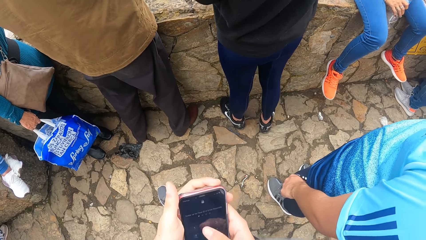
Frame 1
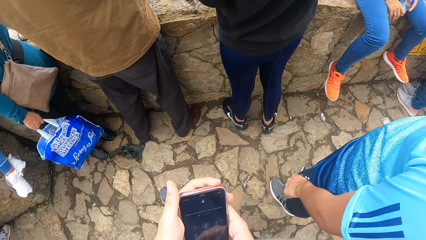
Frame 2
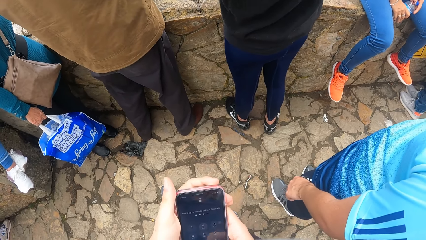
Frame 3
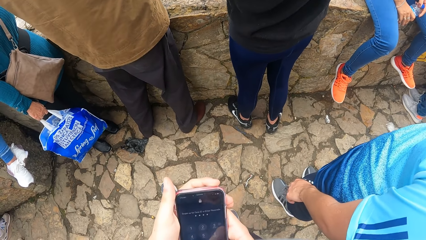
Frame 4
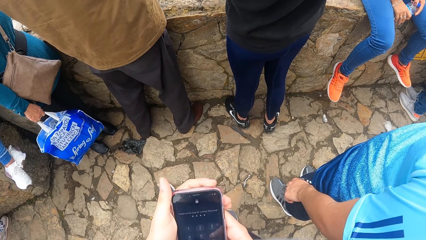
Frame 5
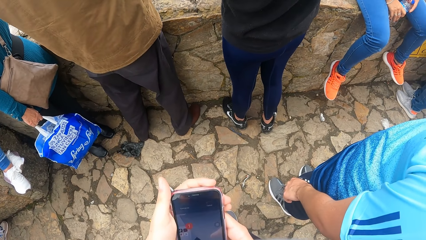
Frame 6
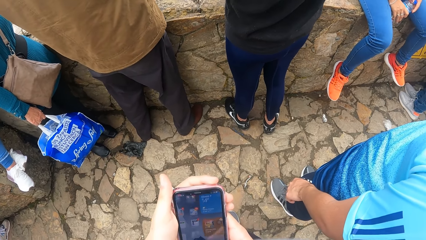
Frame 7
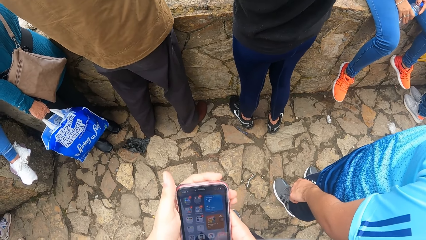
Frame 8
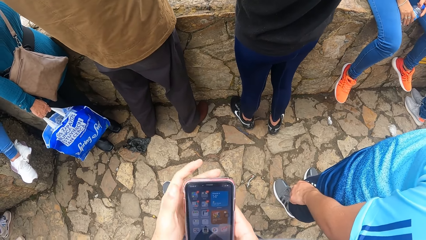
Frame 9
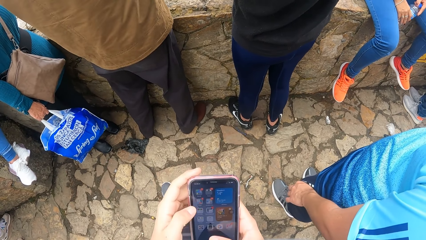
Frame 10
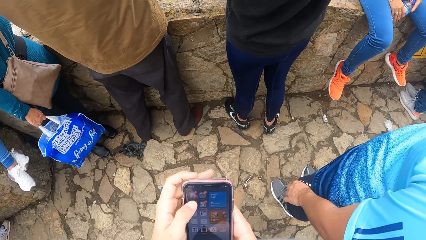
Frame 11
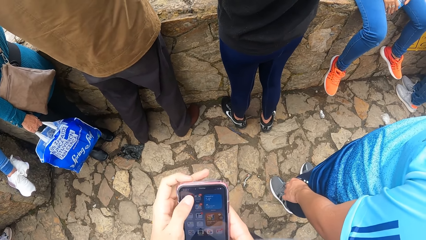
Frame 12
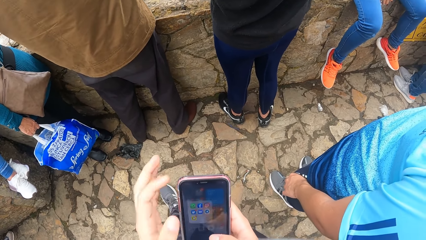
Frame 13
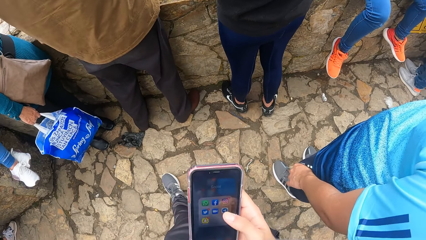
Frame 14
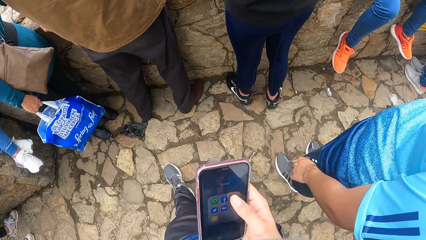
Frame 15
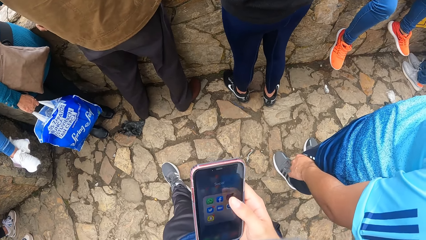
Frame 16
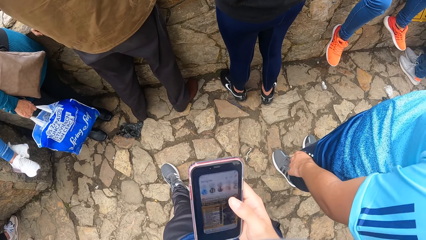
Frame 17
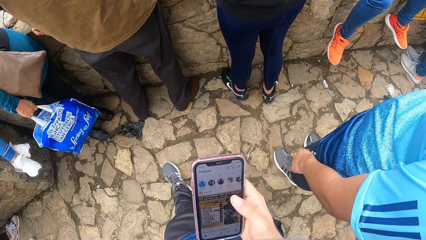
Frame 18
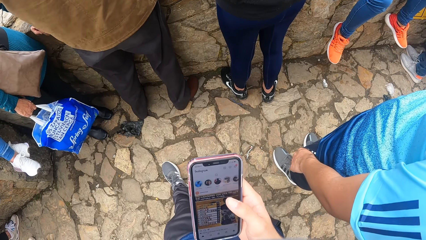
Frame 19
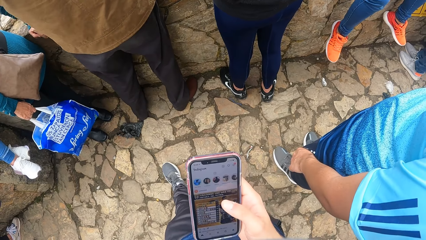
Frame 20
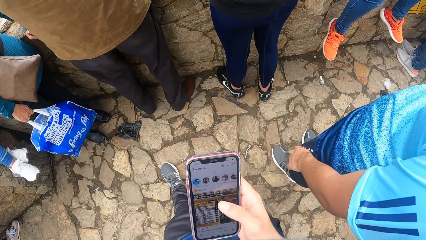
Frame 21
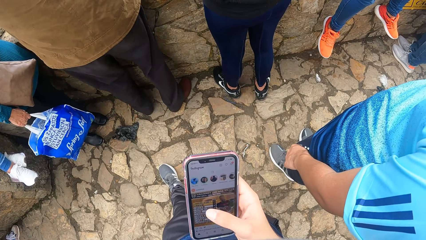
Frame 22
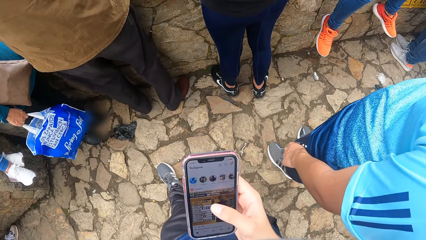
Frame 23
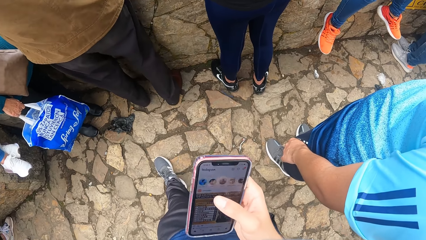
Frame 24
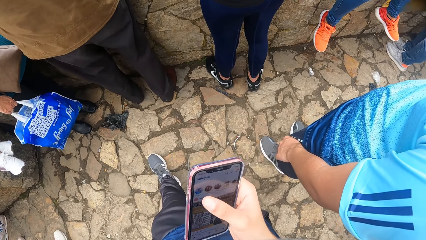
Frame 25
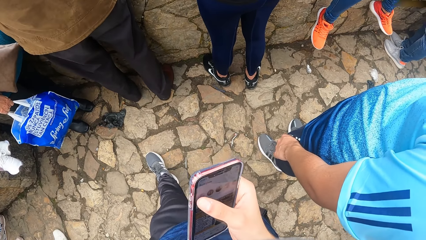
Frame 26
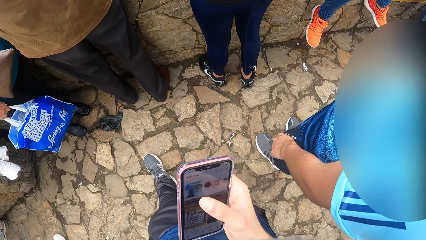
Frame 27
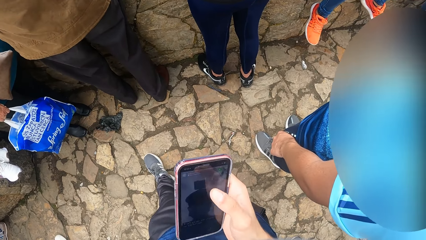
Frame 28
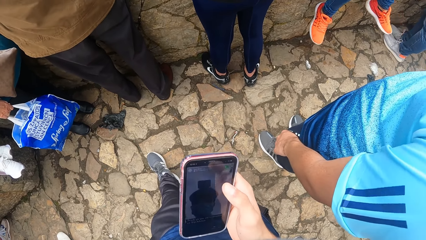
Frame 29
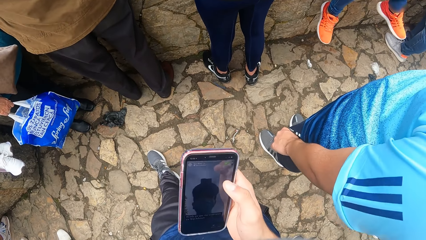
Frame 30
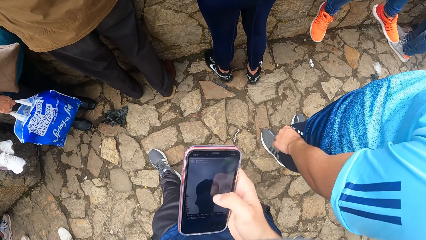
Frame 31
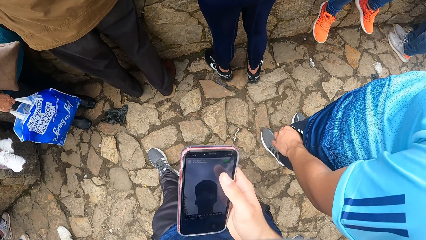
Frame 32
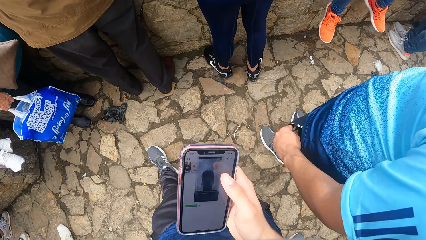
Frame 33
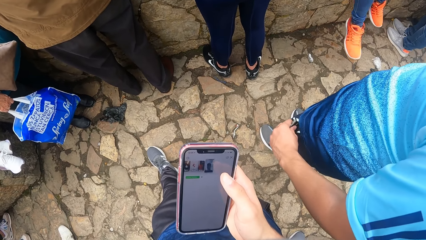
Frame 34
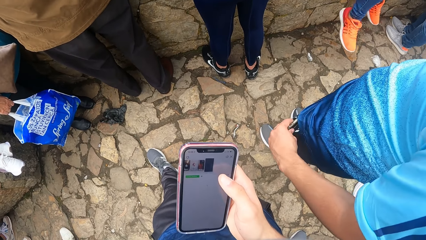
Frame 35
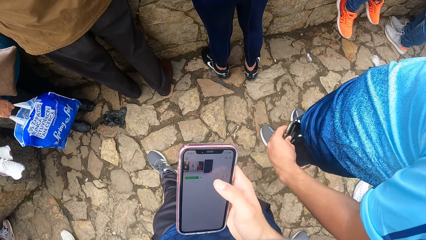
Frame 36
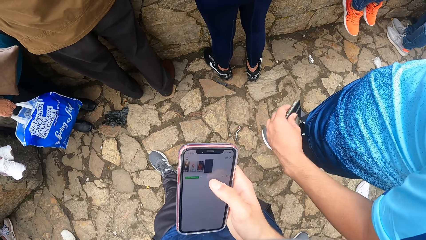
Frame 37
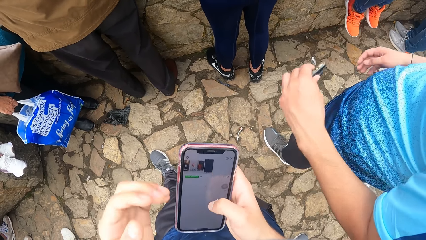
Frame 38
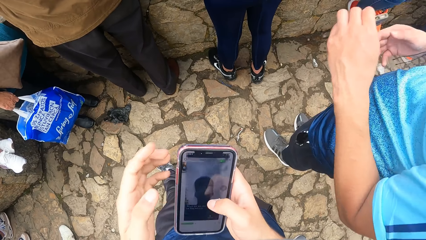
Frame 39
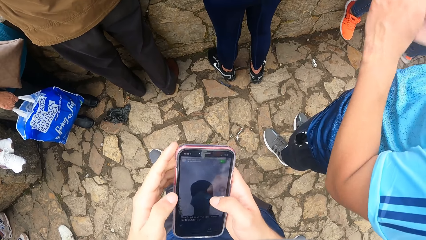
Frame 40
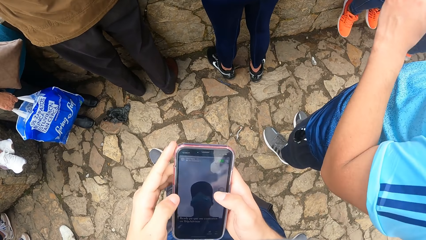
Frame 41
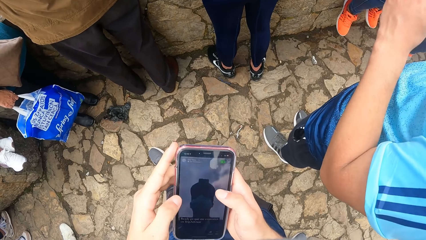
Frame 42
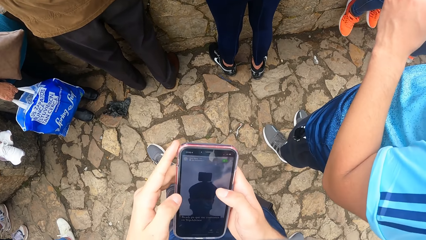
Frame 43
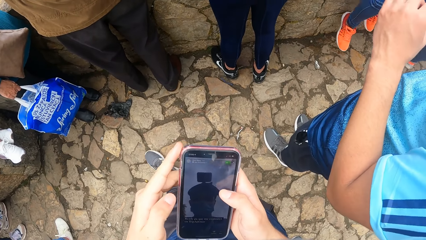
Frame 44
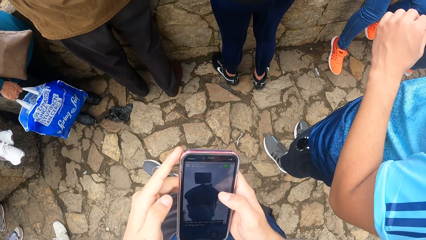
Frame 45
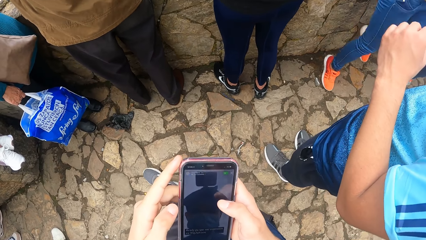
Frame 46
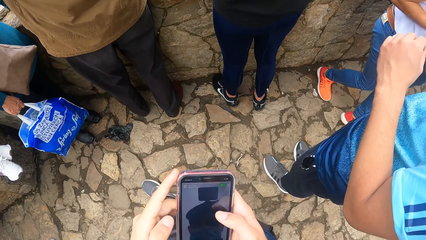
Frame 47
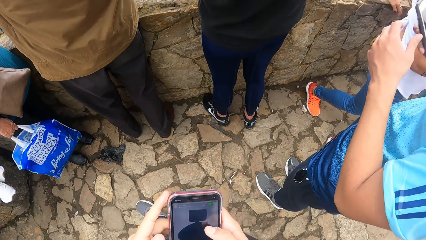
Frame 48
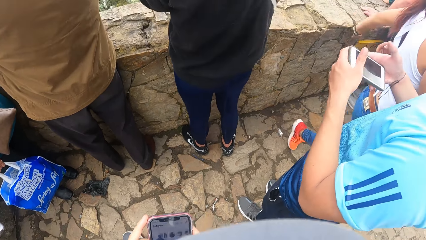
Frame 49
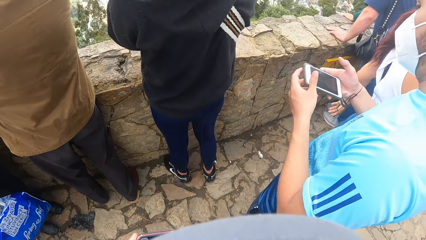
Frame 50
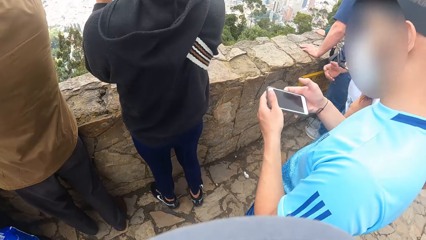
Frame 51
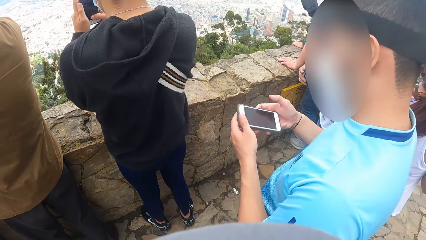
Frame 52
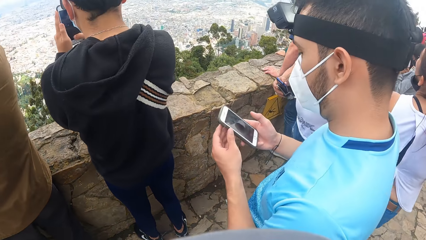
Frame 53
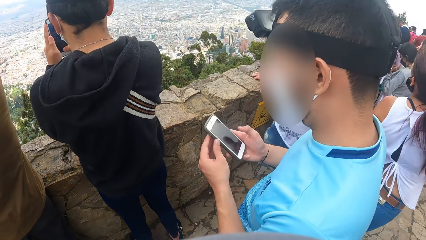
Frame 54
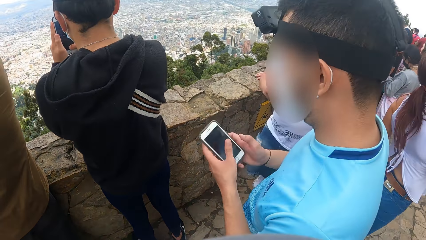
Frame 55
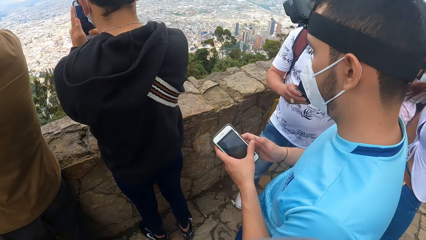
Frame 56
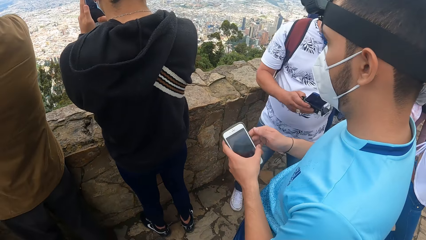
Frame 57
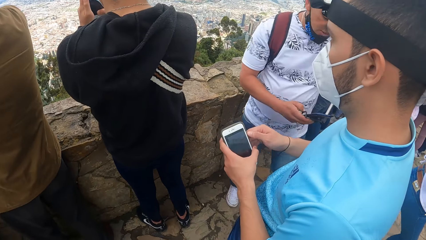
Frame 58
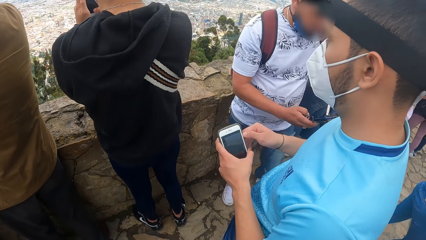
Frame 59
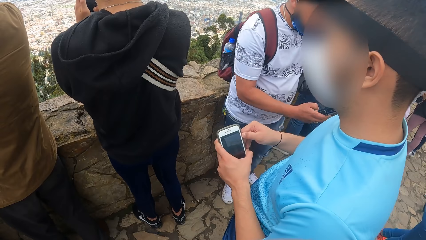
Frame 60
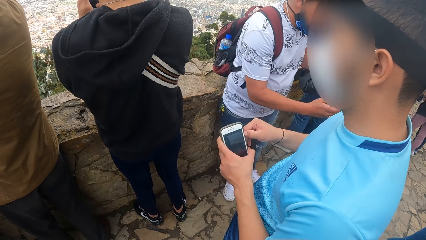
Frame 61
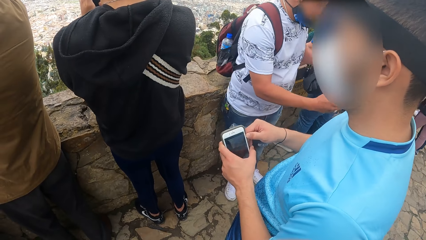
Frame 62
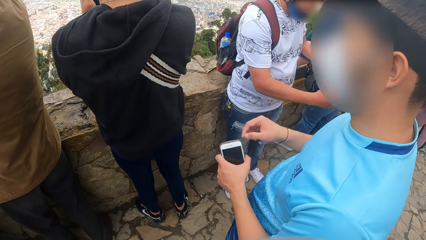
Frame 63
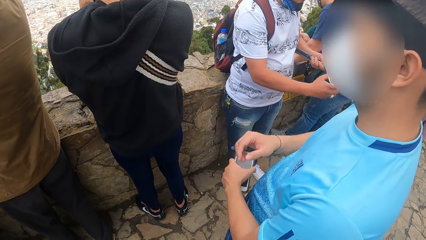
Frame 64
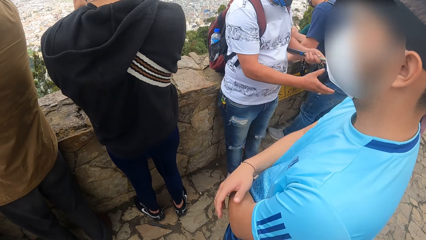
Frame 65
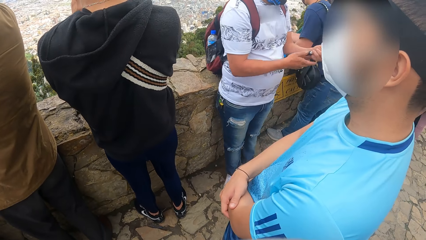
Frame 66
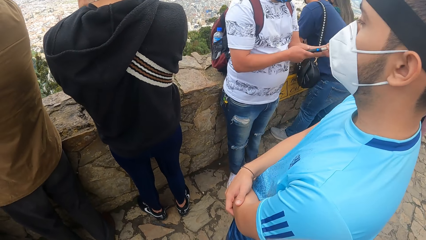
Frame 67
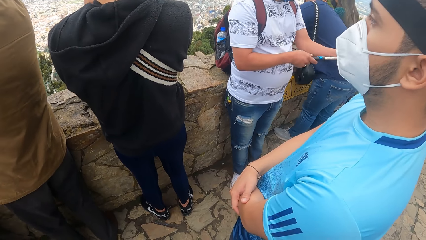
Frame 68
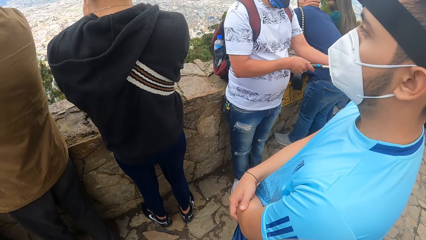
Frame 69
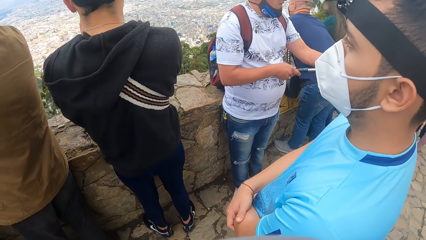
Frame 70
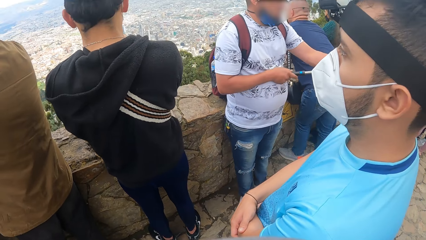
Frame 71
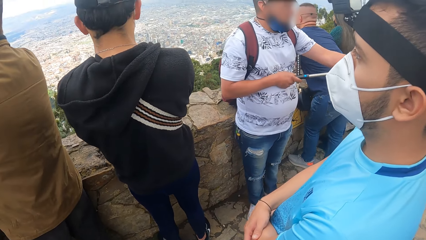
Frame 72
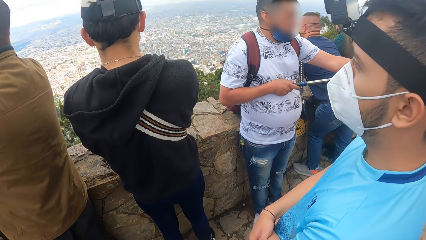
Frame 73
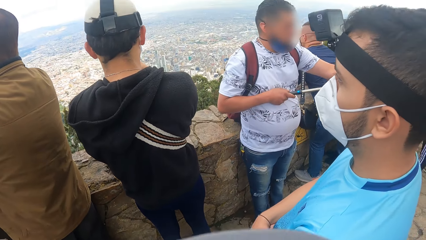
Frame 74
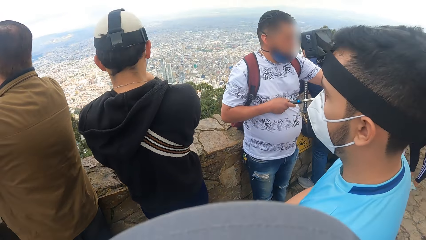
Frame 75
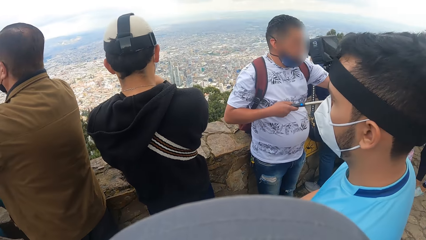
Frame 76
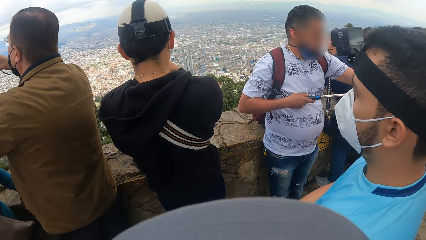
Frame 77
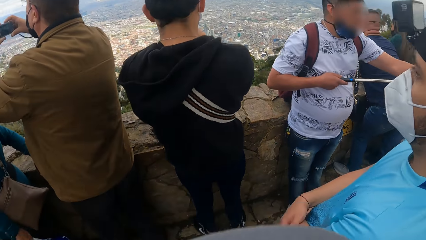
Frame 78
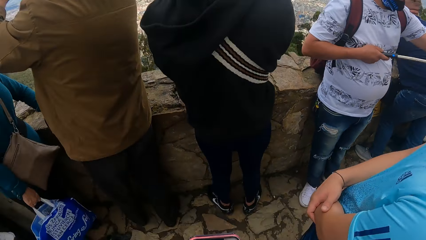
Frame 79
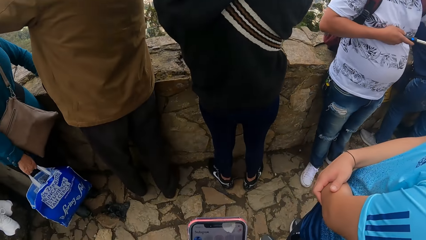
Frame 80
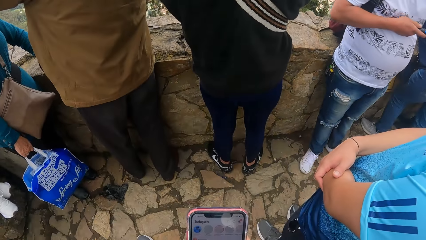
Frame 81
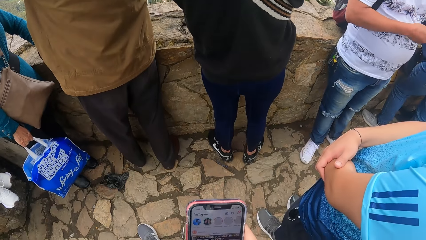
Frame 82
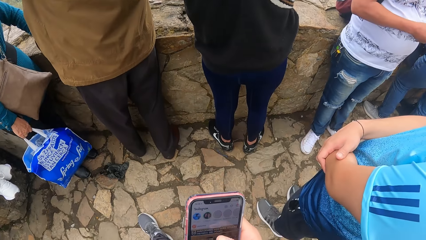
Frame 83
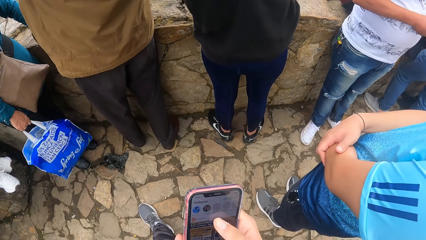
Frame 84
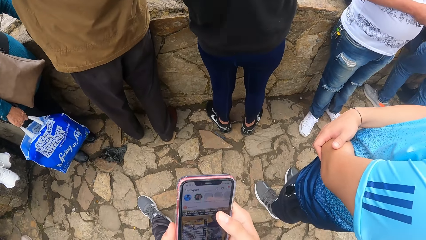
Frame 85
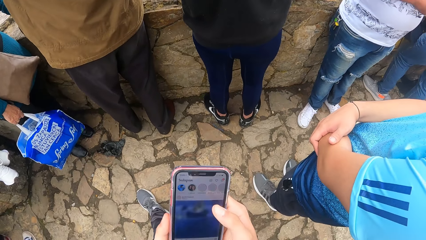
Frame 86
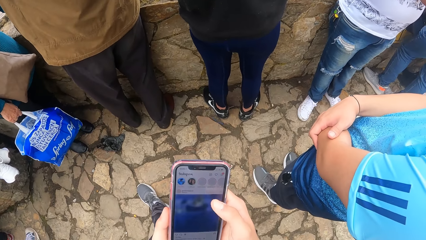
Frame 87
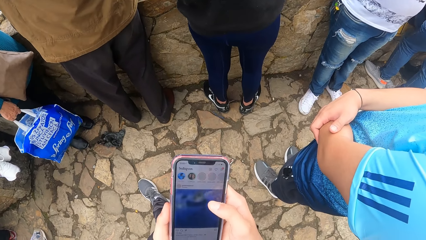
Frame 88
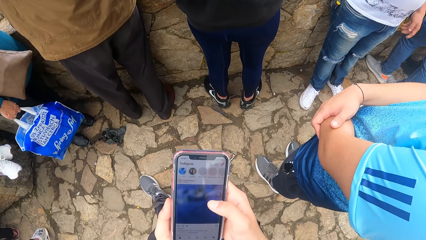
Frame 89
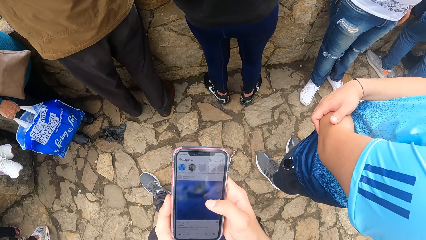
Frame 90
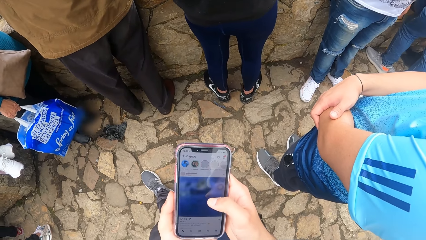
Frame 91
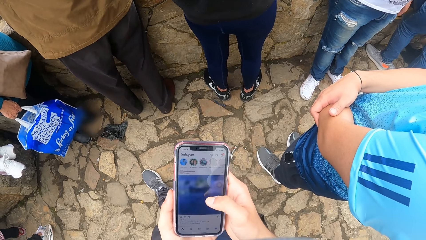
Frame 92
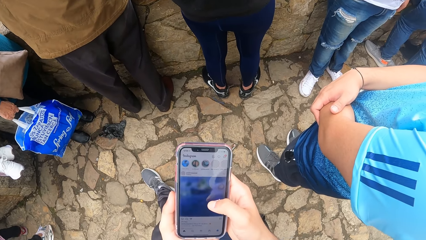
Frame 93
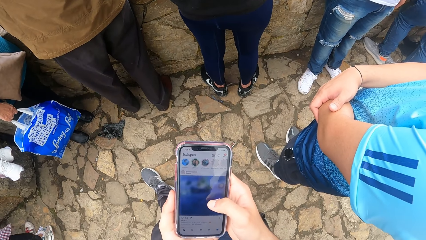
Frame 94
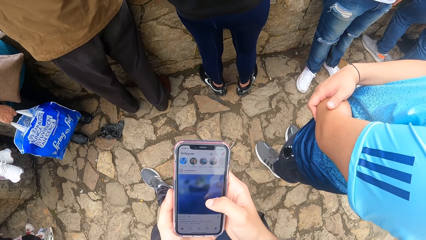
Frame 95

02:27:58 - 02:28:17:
The man picks the phone from his left pocket with his left hand. He holds the phone with both hands. The camera wearer looks around. They use the phone.
